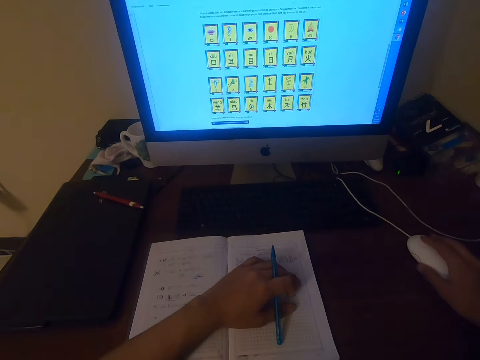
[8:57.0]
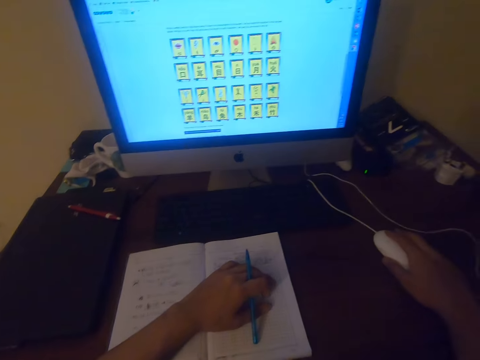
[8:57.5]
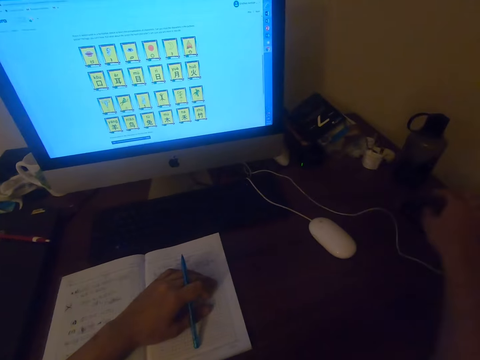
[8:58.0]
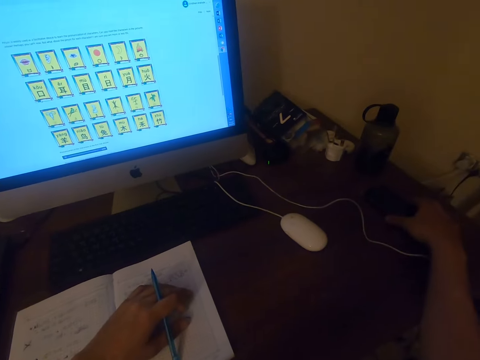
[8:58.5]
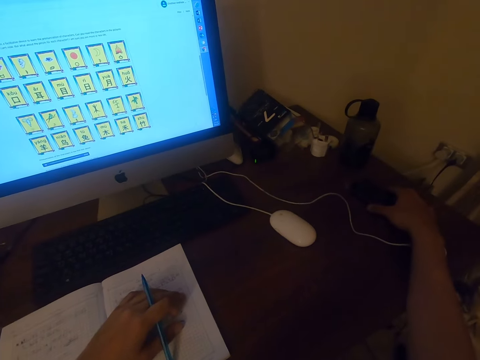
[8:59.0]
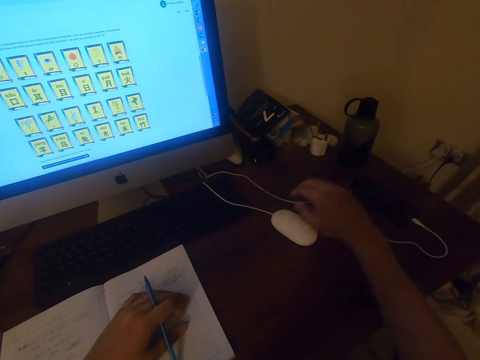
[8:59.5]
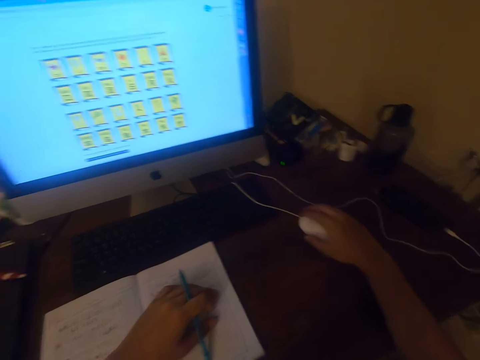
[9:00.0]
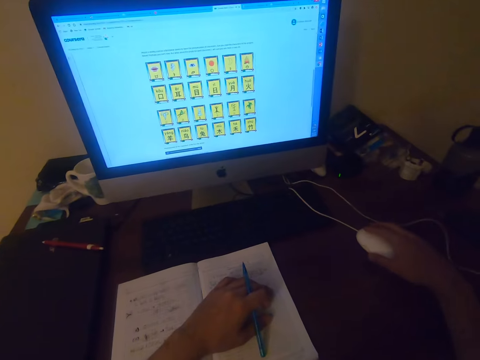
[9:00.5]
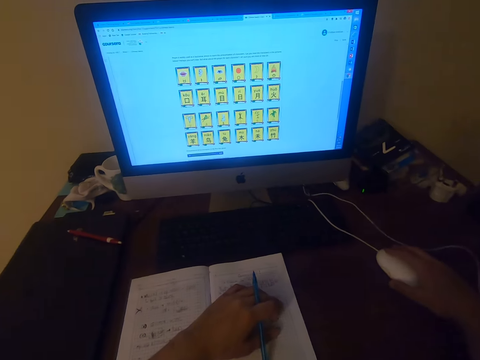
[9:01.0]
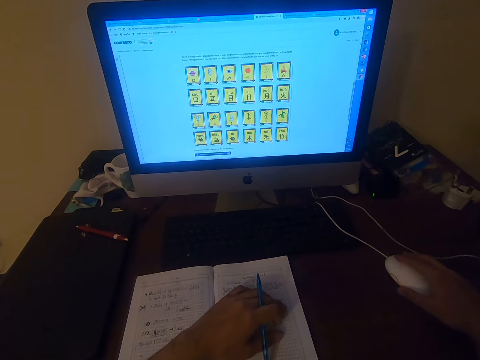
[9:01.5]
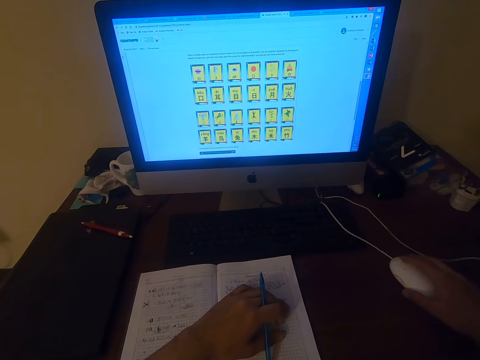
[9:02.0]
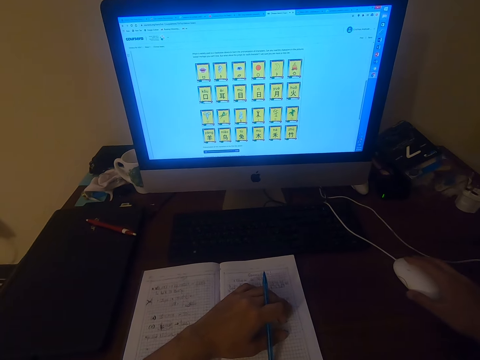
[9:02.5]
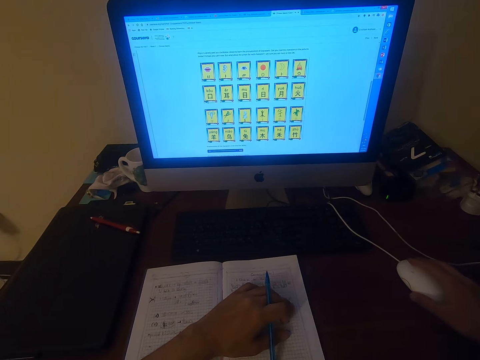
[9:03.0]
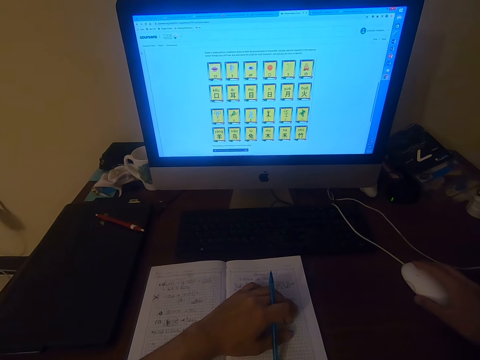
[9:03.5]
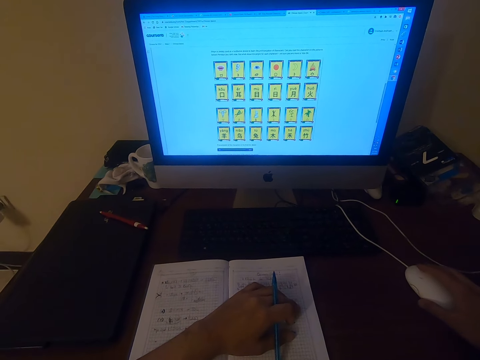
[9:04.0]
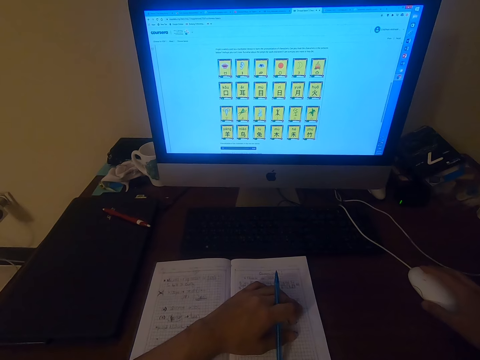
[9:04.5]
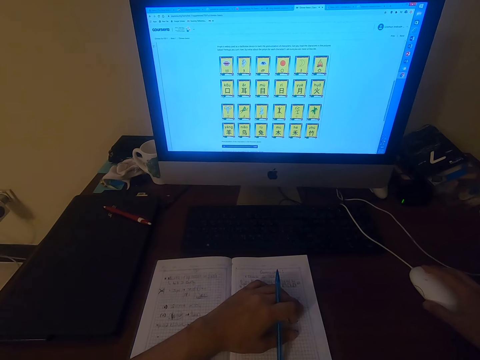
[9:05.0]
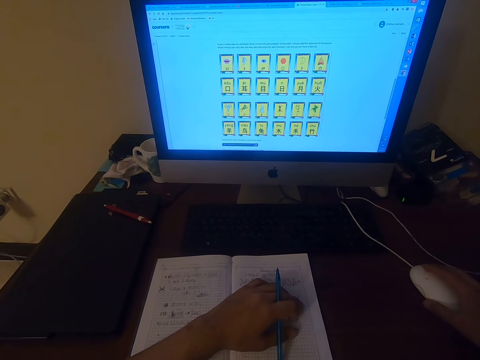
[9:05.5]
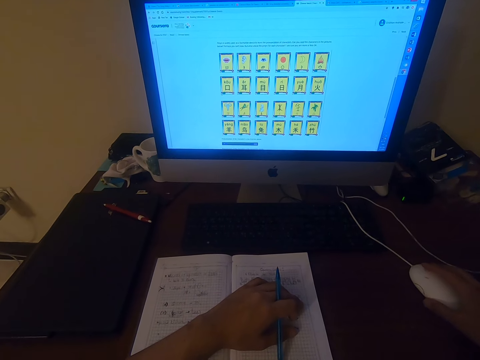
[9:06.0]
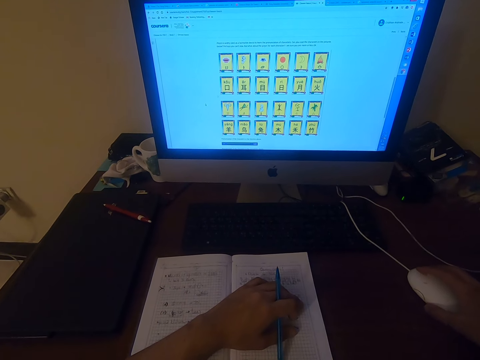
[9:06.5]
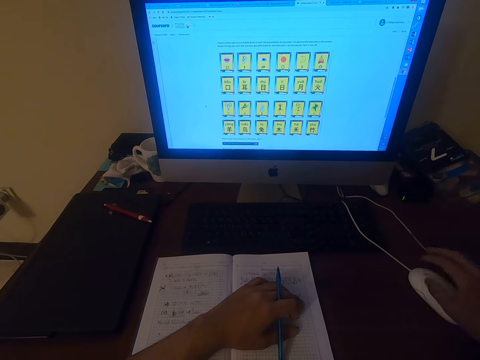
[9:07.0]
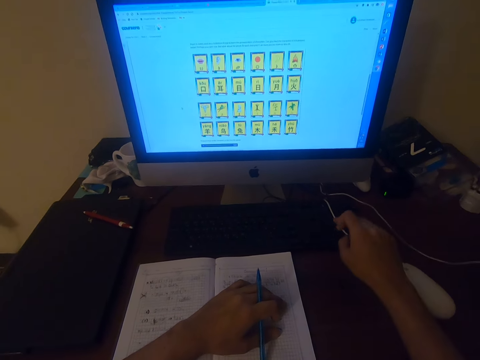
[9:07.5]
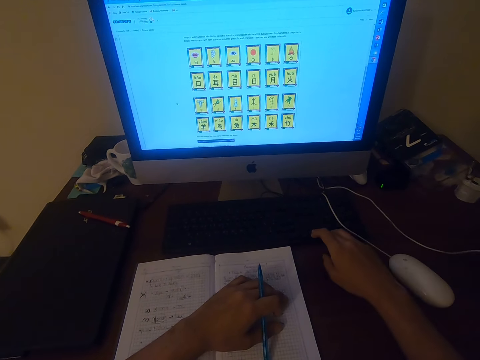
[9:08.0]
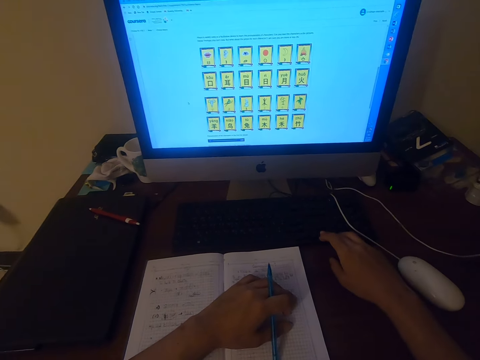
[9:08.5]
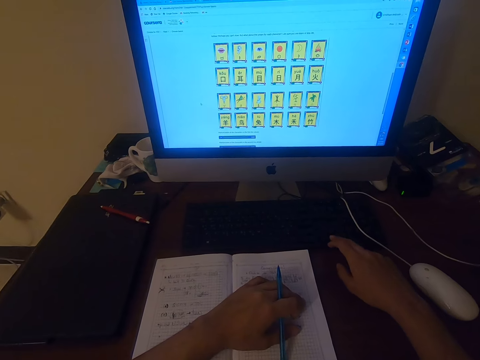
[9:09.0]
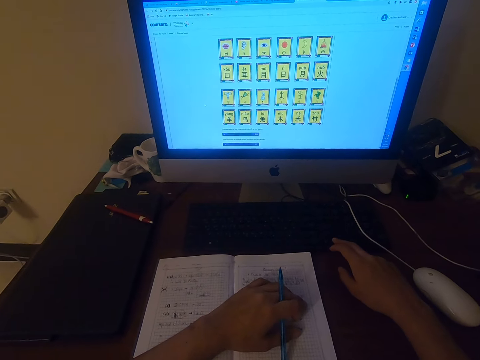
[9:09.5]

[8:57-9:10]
The camera wearer holds a phone. They operate the computer. They press the keyboard button.

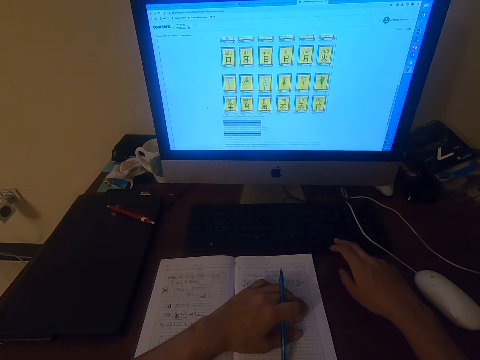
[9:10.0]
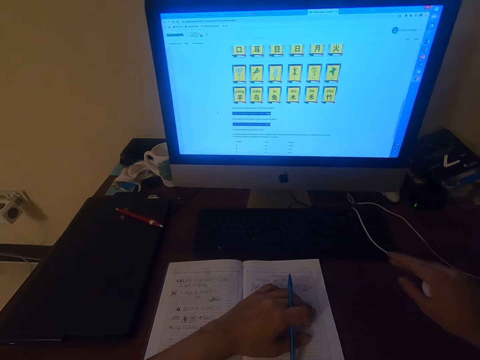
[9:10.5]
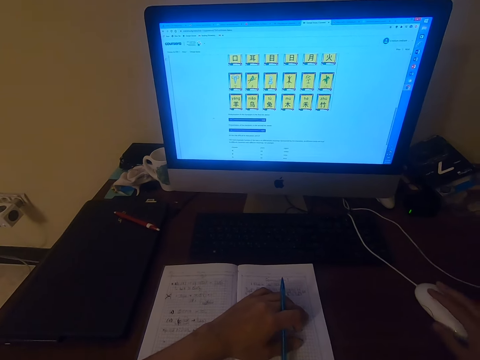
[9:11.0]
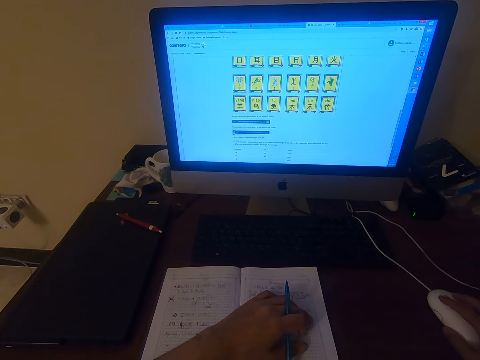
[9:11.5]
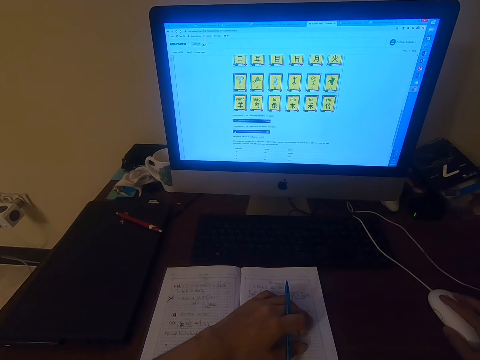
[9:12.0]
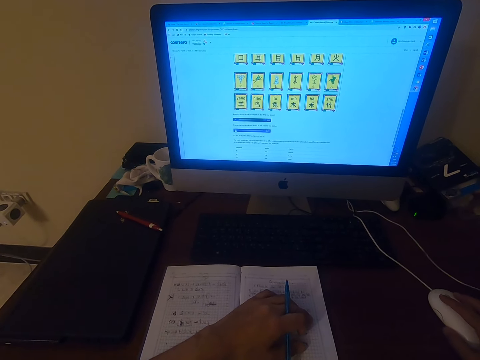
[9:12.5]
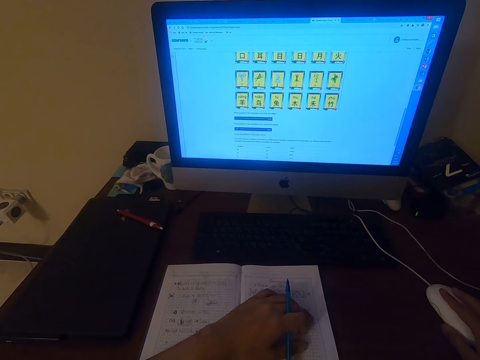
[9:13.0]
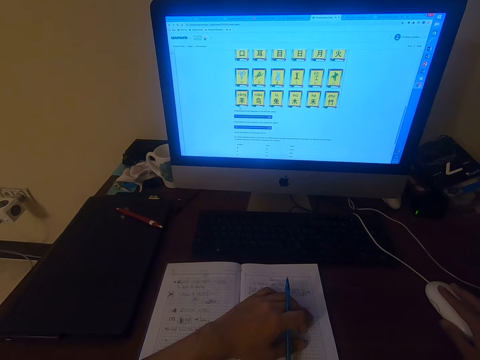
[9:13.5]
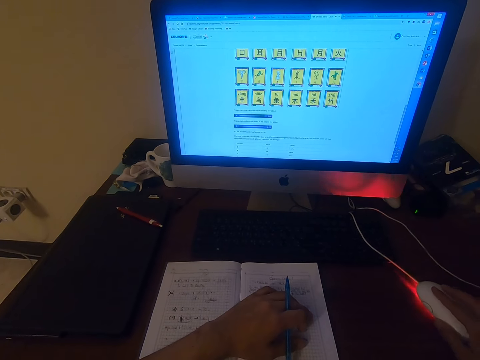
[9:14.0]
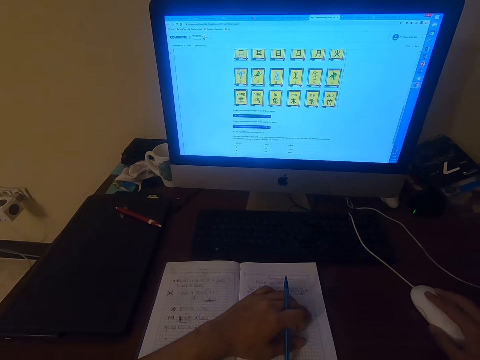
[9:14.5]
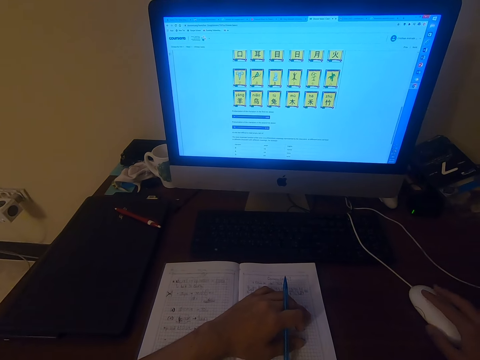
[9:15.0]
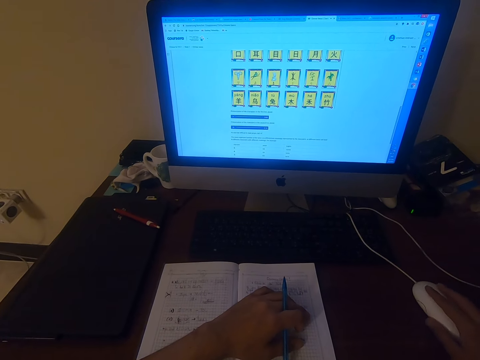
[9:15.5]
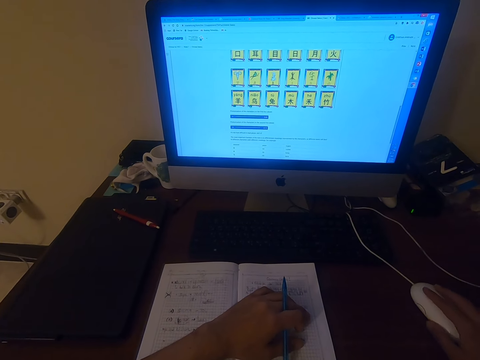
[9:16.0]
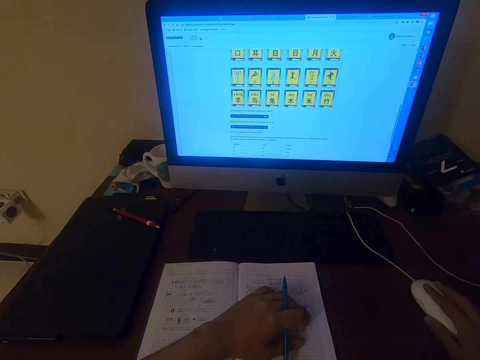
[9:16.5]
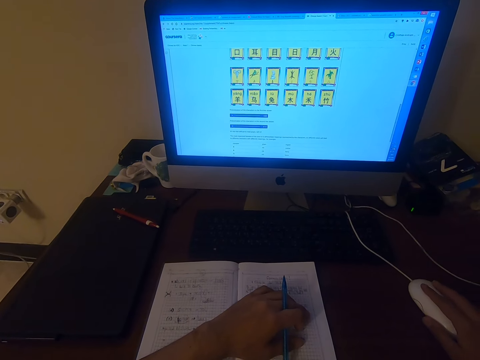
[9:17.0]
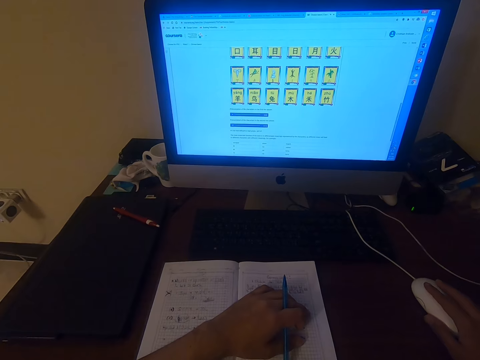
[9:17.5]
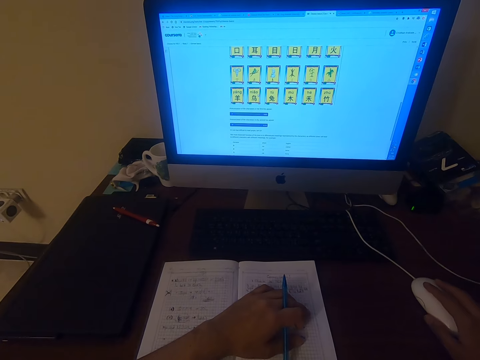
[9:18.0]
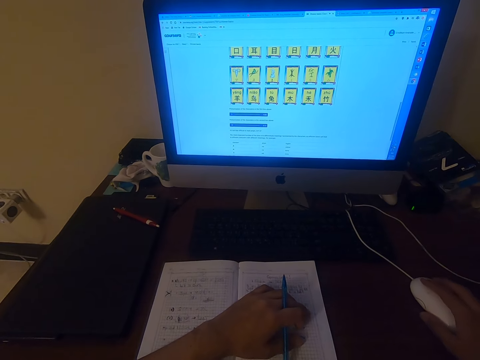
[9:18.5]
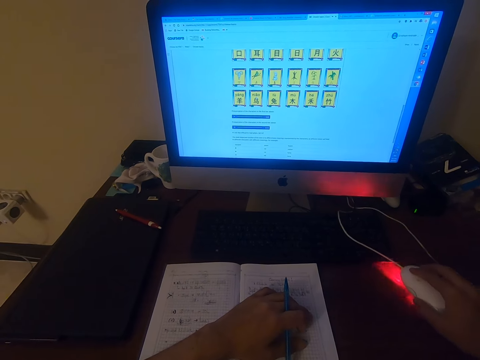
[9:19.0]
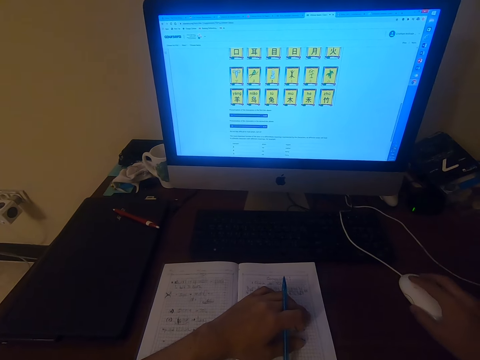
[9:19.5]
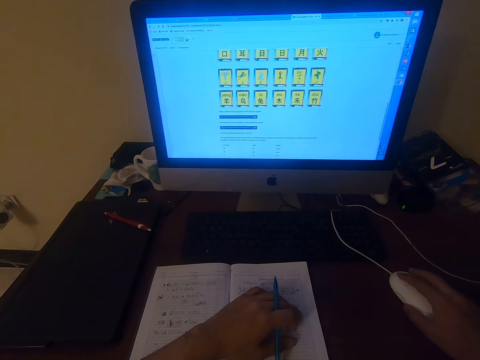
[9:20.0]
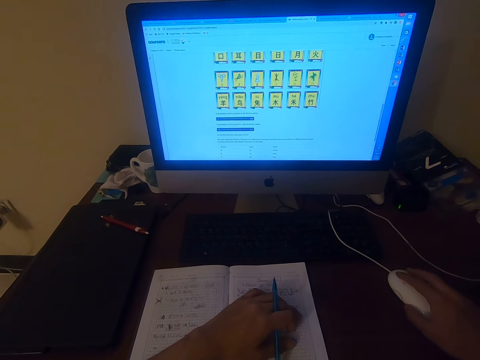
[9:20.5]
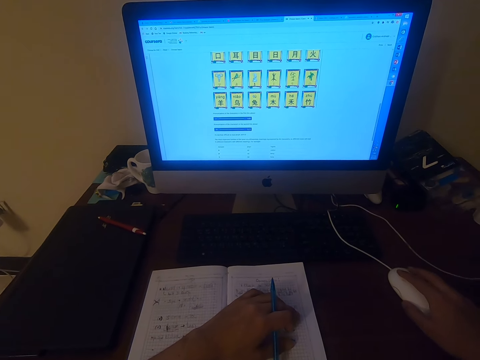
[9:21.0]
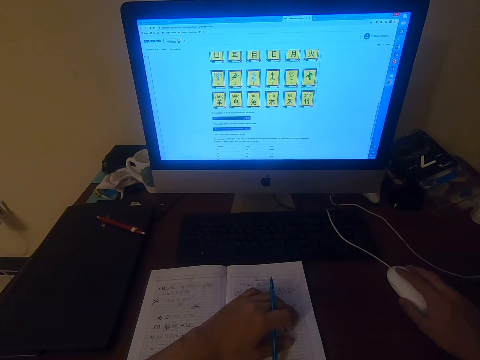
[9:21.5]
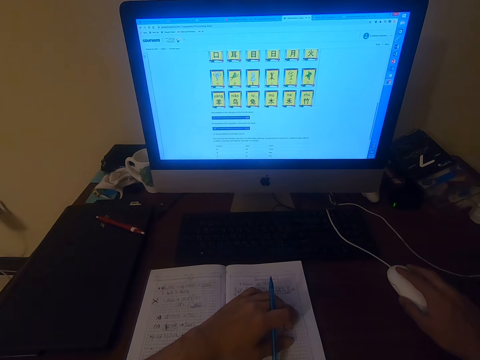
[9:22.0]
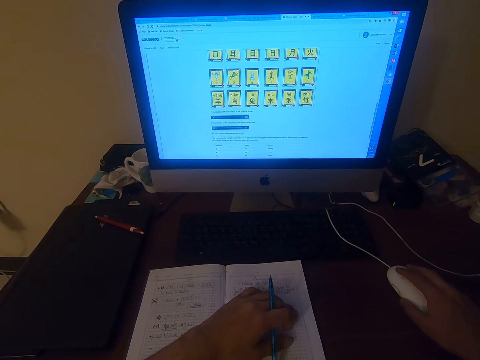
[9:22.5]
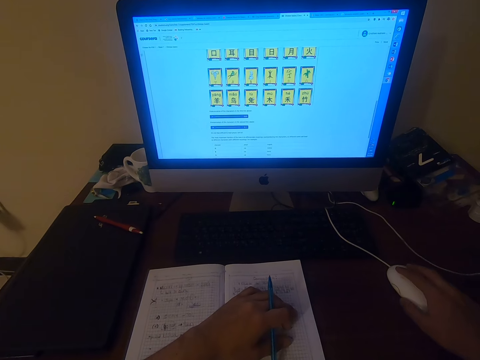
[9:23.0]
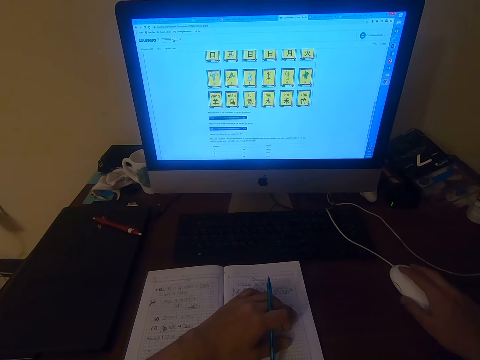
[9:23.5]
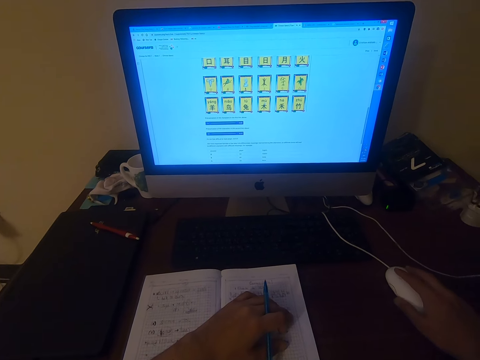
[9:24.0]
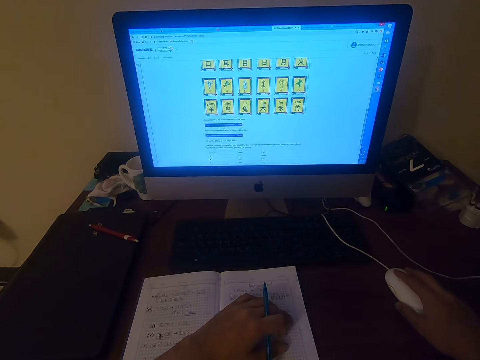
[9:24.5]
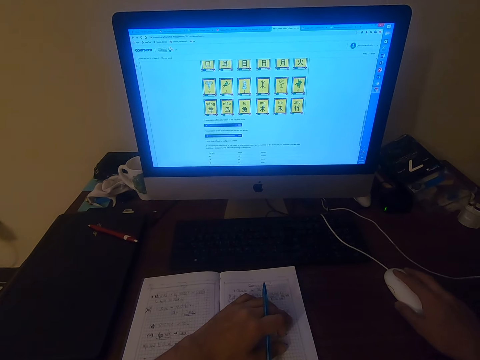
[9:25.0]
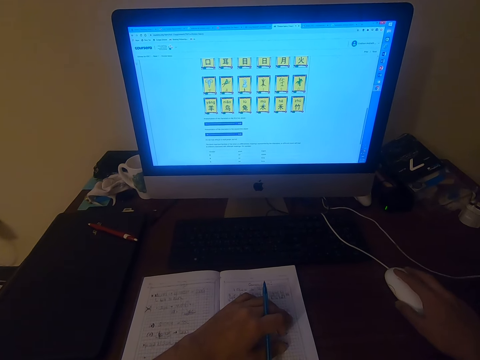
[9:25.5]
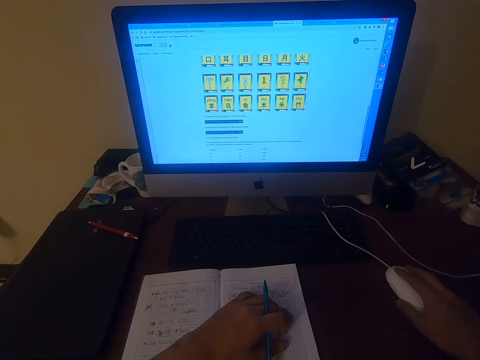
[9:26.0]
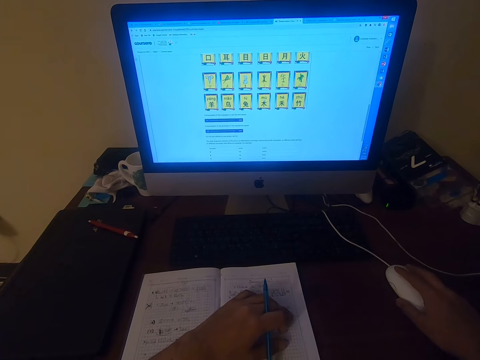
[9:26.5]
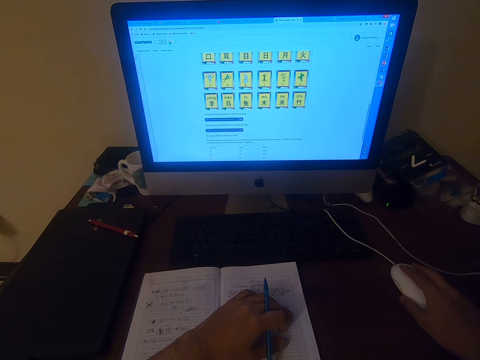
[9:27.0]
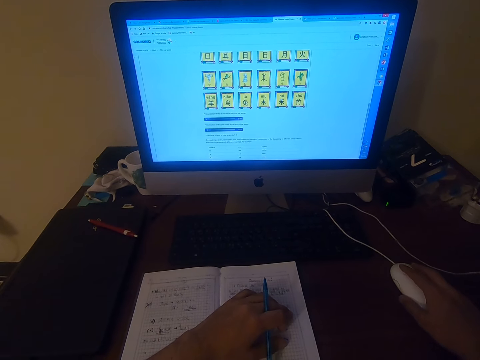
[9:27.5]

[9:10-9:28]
The camera wearer clicks the mouse. They click the mouse repeatedly.
